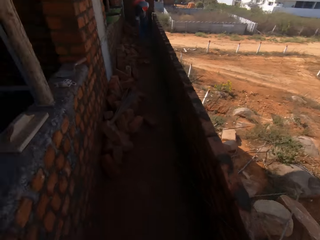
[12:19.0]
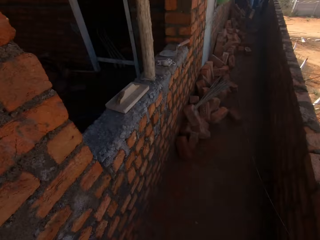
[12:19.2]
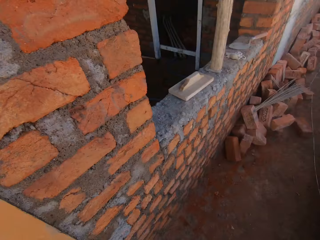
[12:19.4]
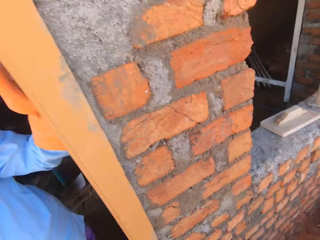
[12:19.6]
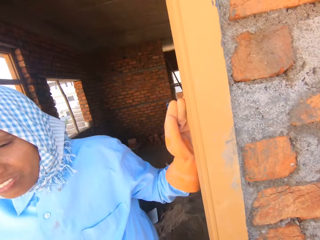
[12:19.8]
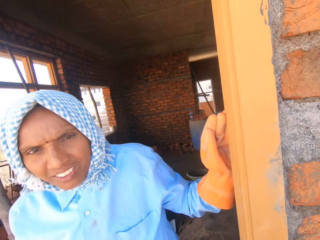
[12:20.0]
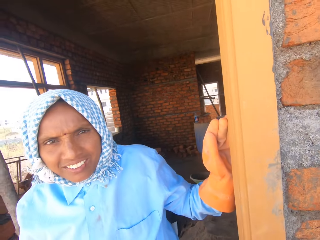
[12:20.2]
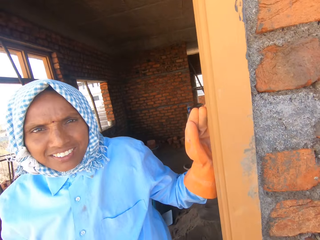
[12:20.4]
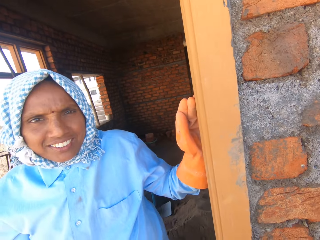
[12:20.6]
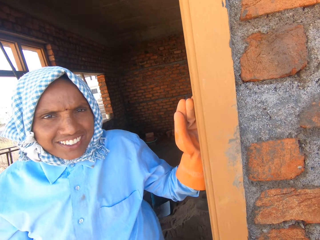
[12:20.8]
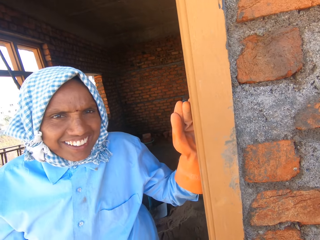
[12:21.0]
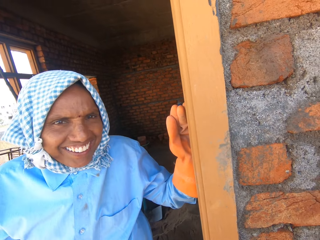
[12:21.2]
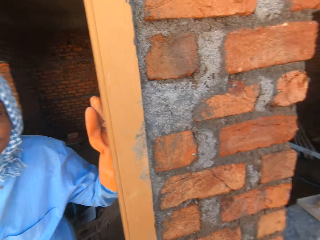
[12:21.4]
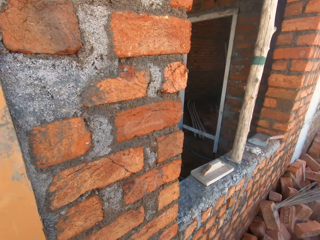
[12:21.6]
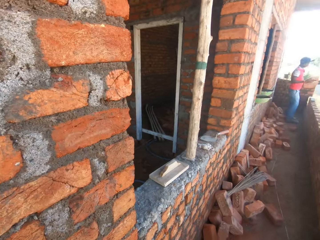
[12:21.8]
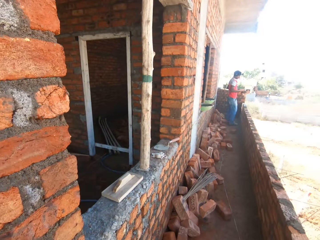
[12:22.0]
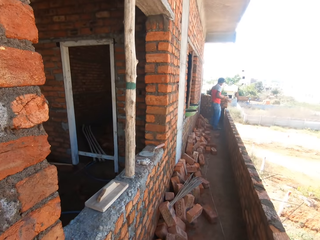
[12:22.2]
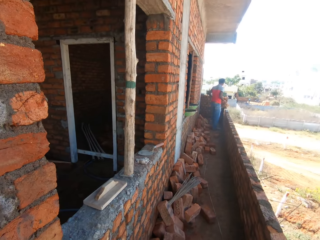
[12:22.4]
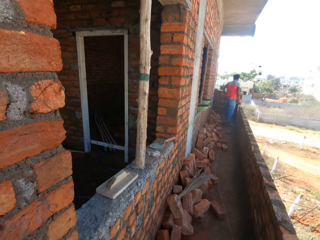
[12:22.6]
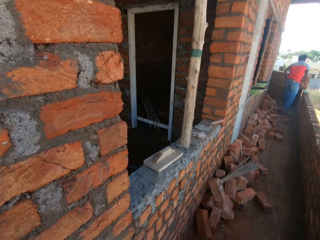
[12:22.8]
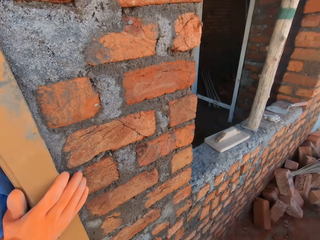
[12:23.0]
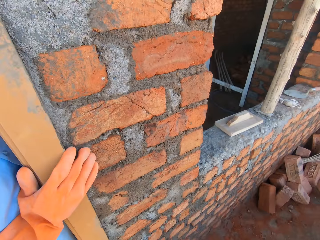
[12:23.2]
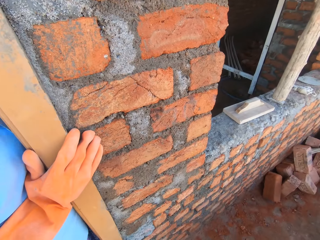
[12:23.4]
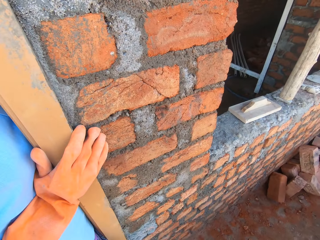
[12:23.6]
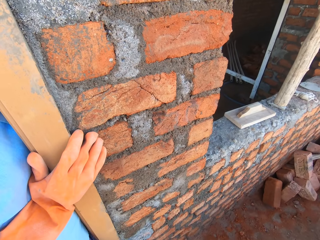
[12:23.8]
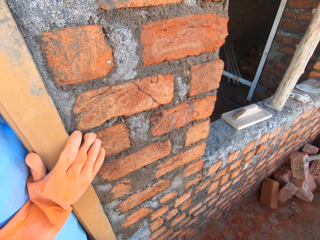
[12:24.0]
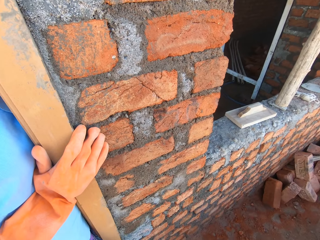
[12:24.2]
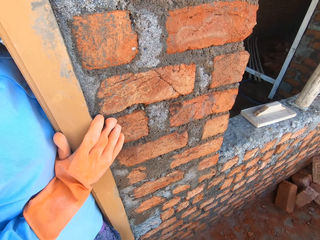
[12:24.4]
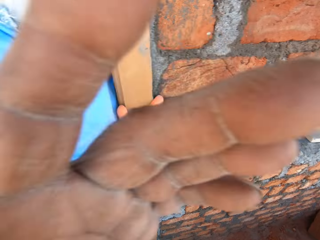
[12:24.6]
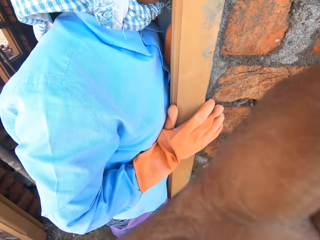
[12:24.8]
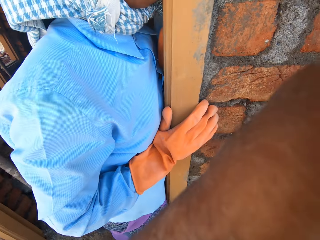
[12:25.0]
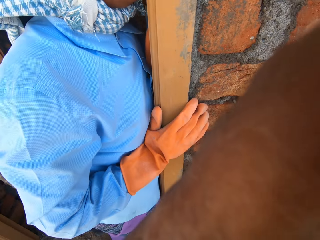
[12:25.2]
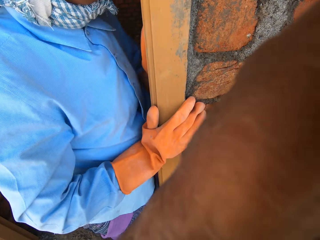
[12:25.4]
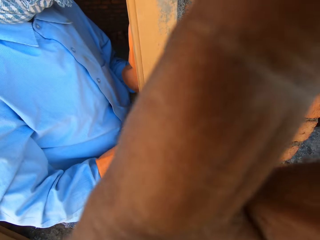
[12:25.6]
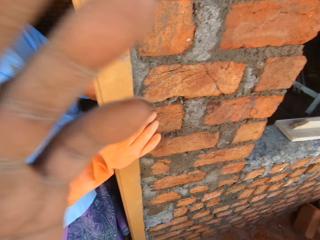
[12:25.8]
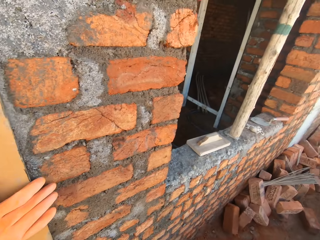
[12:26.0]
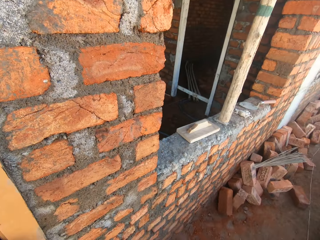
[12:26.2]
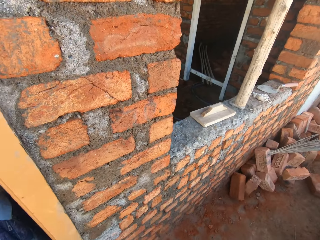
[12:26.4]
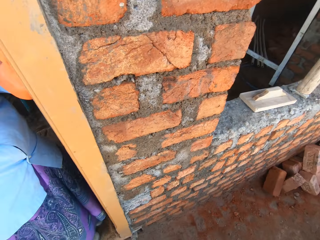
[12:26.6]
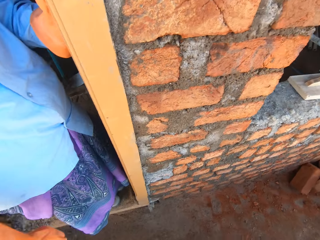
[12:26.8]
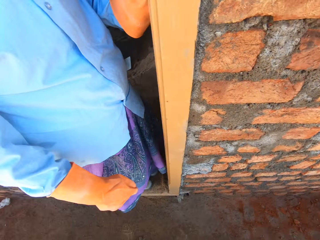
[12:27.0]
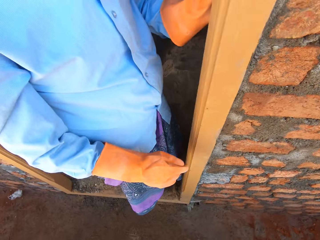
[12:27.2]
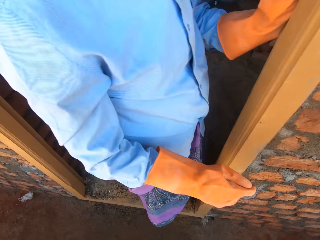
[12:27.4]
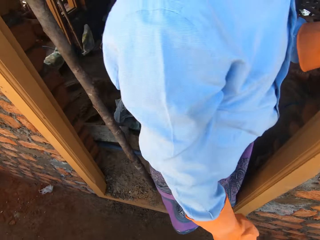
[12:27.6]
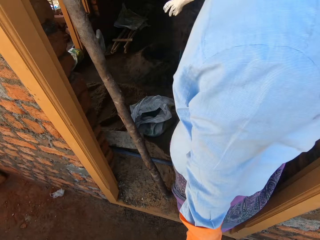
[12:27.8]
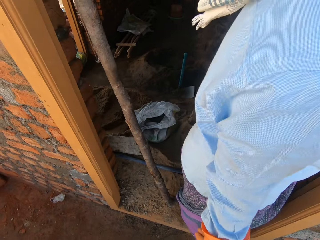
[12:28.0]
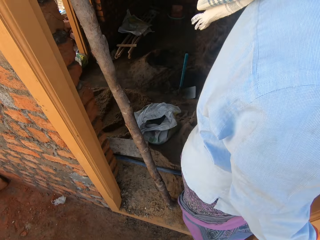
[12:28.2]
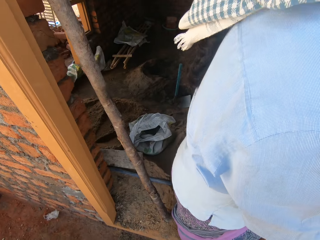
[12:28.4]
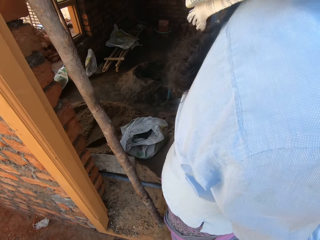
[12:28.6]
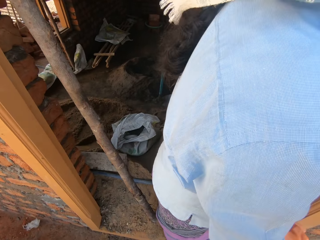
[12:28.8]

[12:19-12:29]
The camera wearer interacts with a person. They look at a woman and look at a man. They adjust the camera.

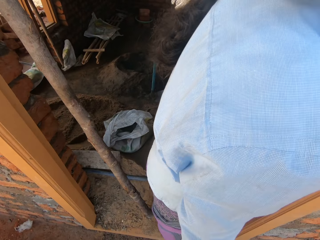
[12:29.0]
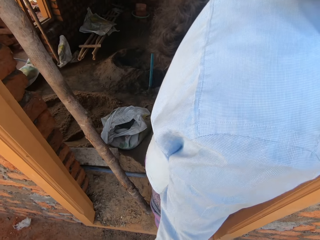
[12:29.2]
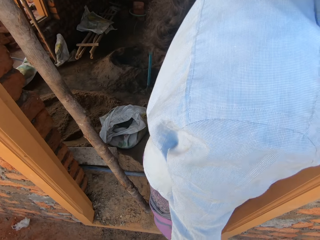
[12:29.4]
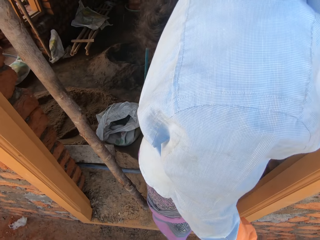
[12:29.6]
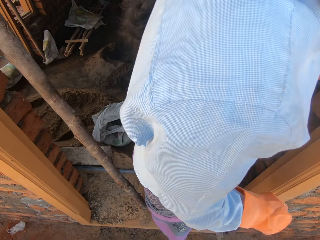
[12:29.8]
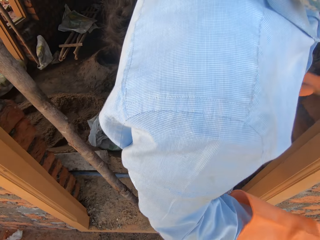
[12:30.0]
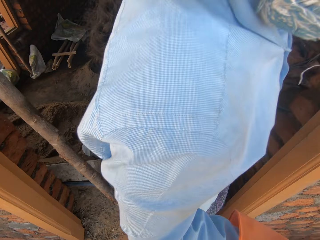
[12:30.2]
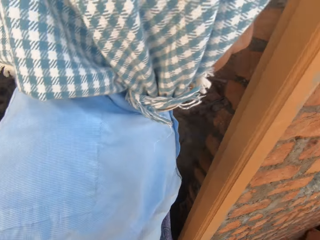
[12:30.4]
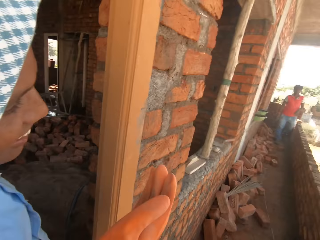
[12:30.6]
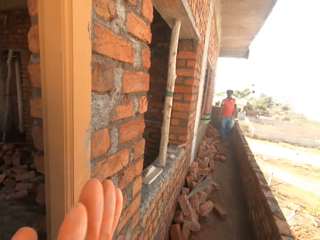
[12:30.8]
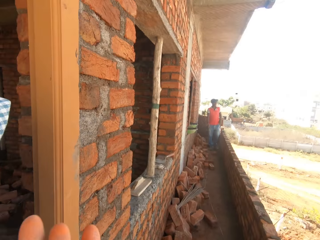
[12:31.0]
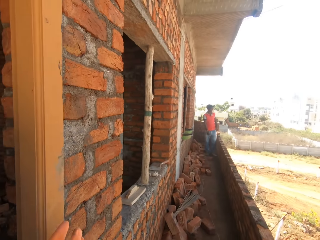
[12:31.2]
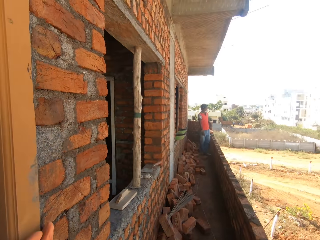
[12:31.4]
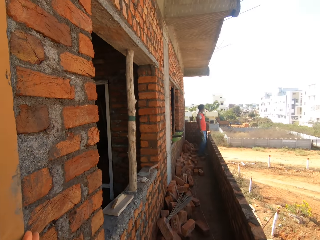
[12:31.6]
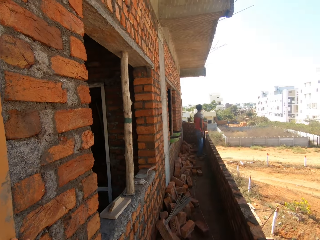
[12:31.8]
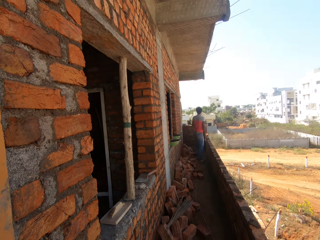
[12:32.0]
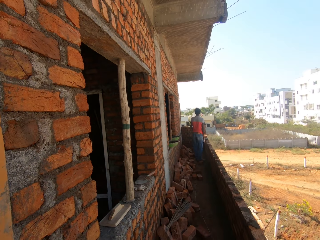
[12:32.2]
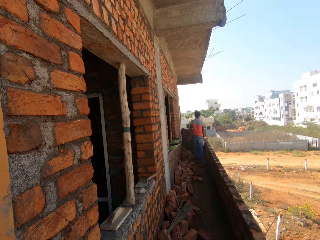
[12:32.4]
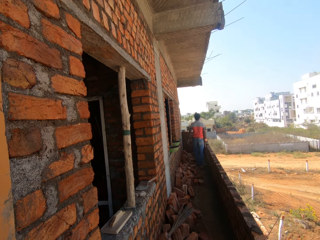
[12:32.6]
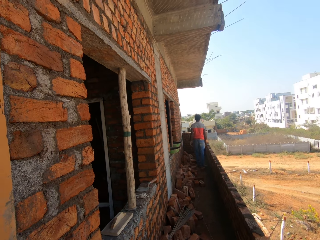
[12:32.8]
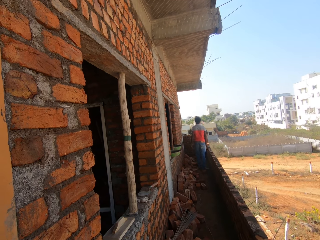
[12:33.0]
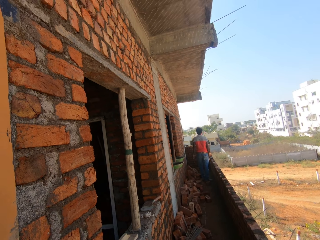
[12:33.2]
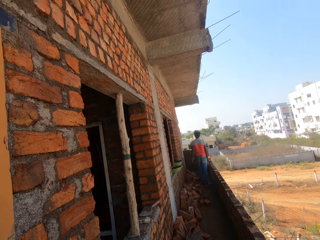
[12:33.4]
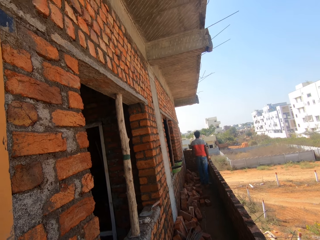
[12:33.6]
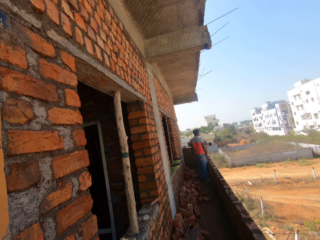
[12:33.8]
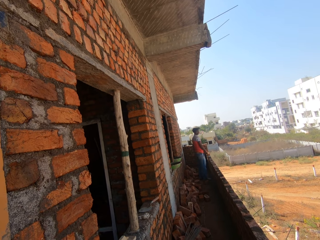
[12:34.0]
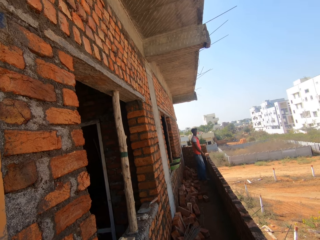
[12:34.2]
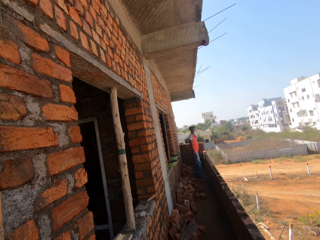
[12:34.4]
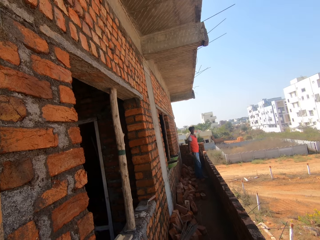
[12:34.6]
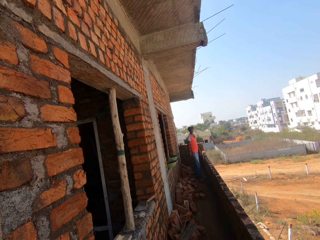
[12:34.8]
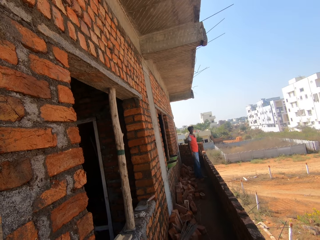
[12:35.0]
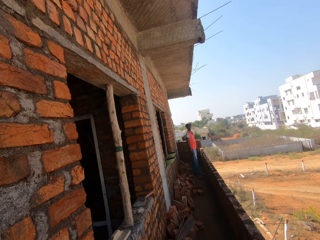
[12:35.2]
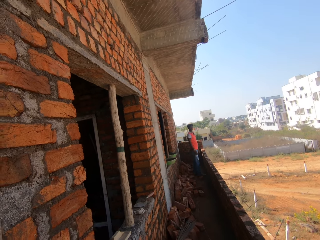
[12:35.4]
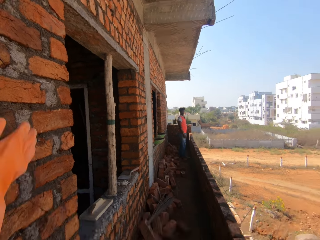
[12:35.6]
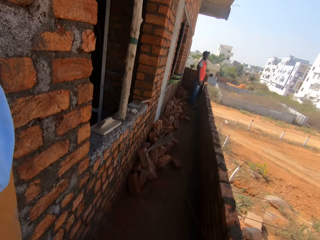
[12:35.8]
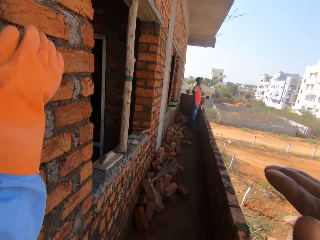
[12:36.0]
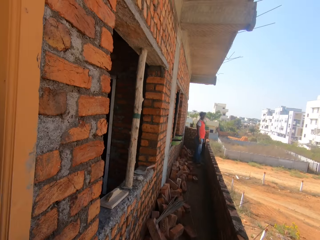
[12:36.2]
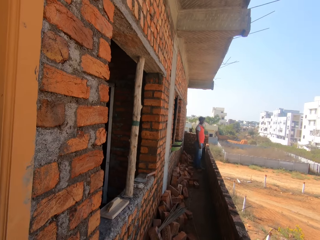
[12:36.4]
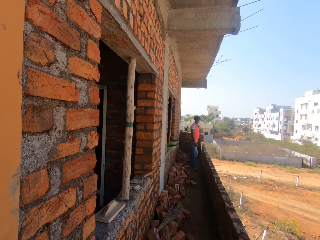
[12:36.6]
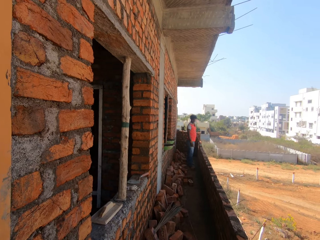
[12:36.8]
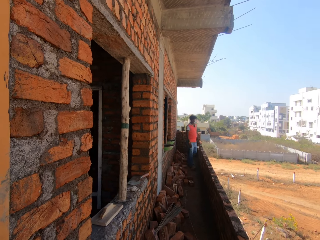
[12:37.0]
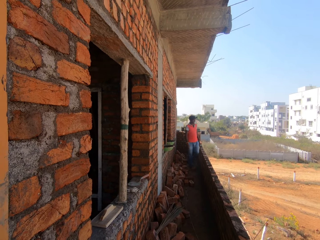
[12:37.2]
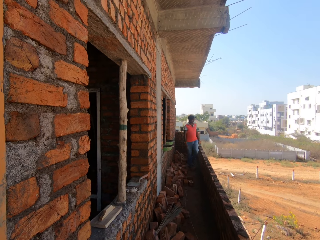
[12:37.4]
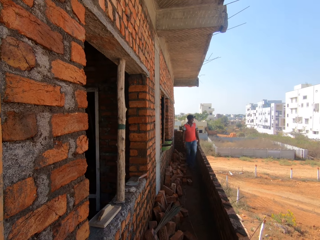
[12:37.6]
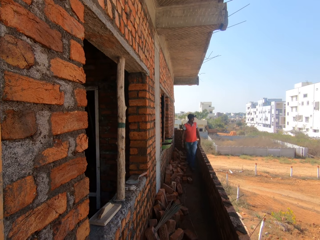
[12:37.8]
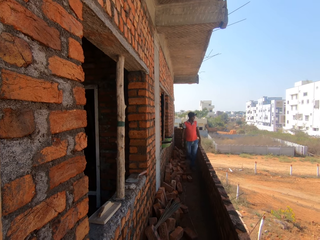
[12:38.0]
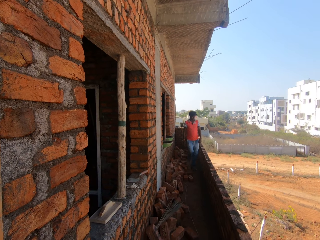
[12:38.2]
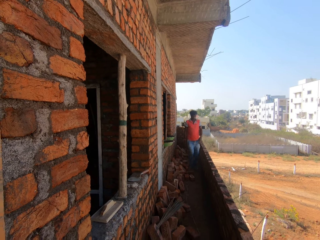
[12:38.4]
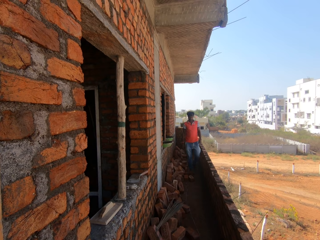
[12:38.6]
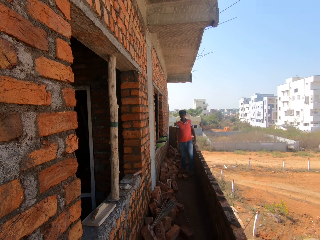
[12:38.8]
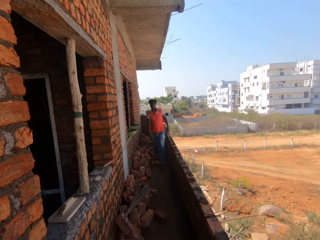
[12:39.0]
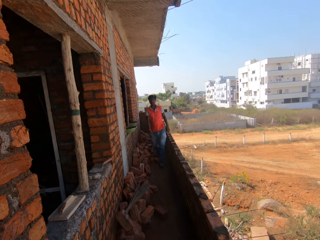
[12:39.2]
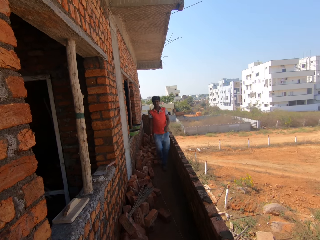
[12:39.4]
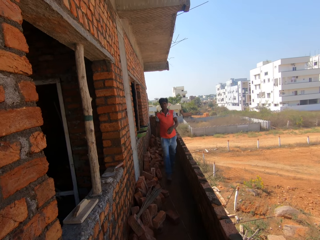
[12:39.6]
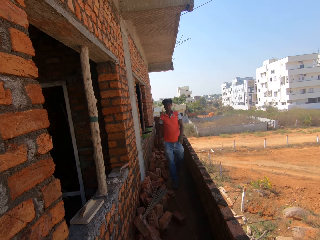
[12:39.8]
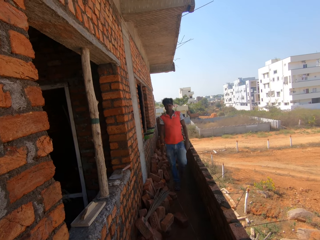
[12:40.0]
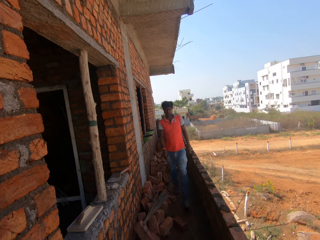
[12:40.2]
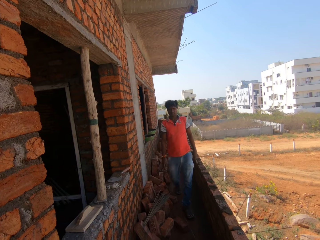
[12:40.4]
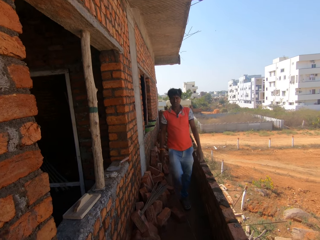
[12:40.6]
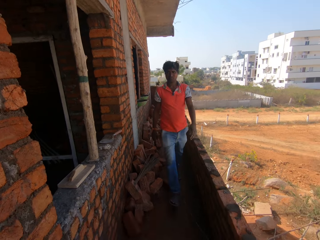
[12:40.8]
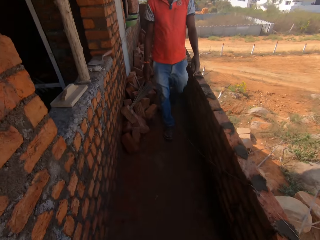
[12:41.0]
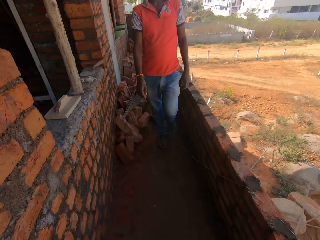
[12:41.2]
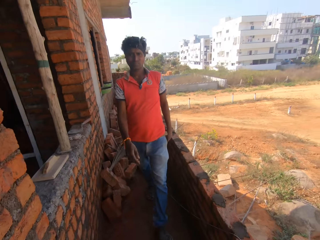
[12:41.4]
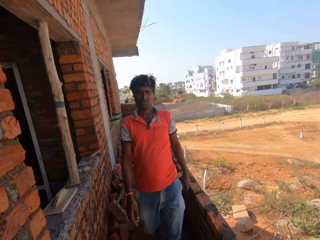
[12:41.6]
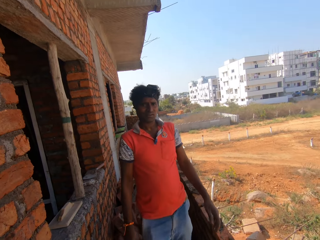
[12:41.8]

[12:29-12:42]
The camera wearer looks at a man. They move a hand. A woman moves a hand. The camera wearer looks around. The man walks towards the camera wearer.
